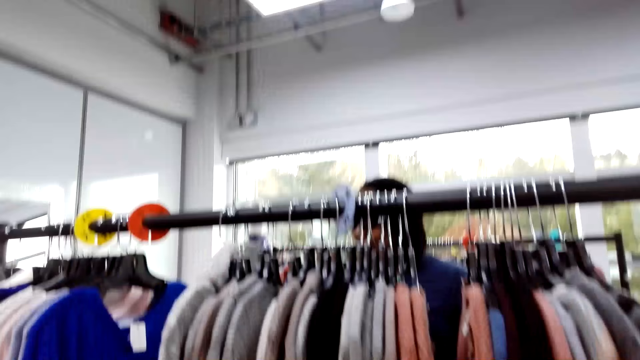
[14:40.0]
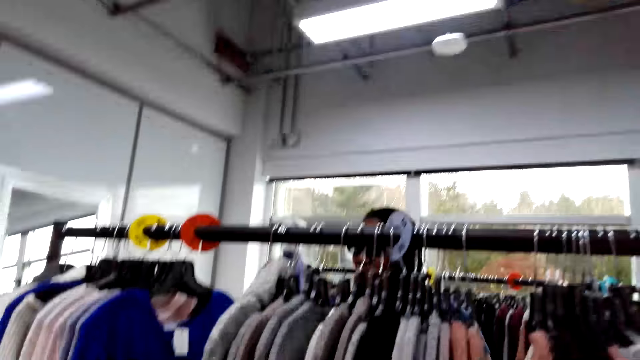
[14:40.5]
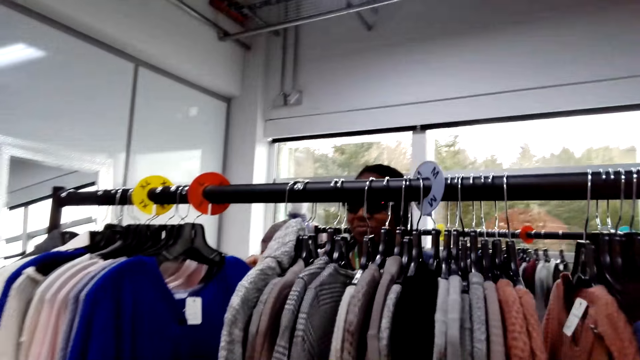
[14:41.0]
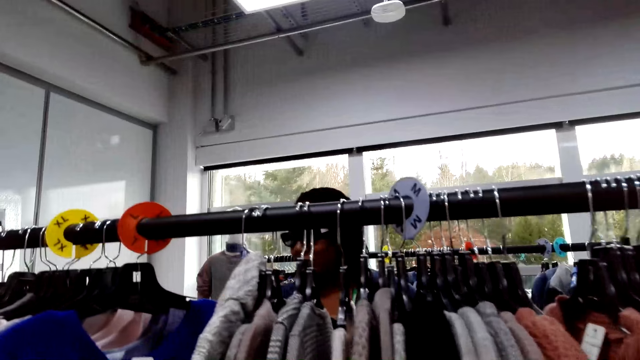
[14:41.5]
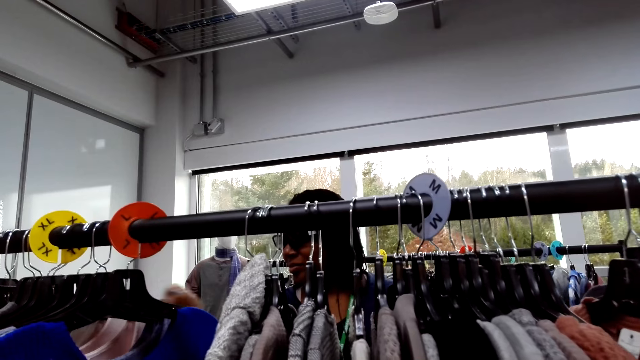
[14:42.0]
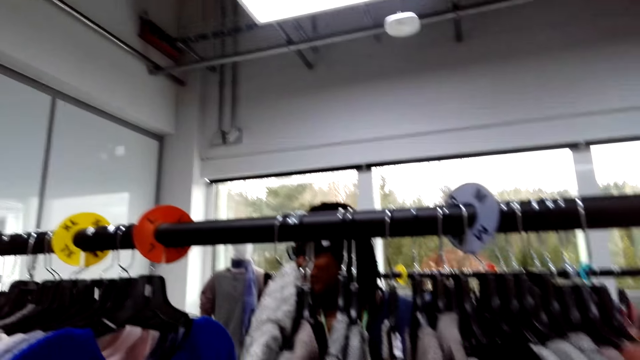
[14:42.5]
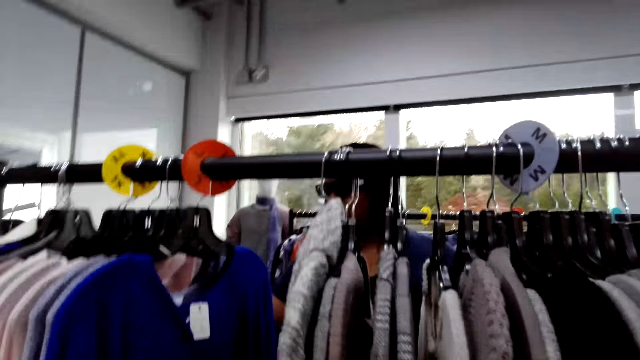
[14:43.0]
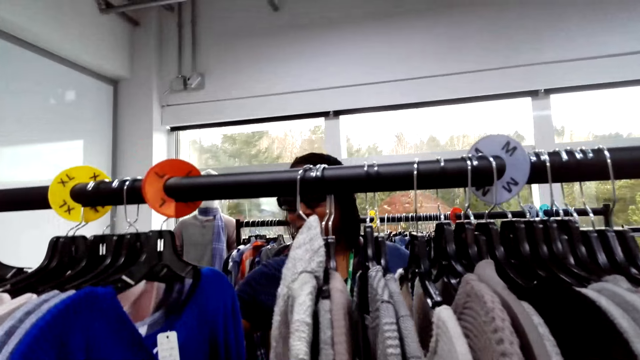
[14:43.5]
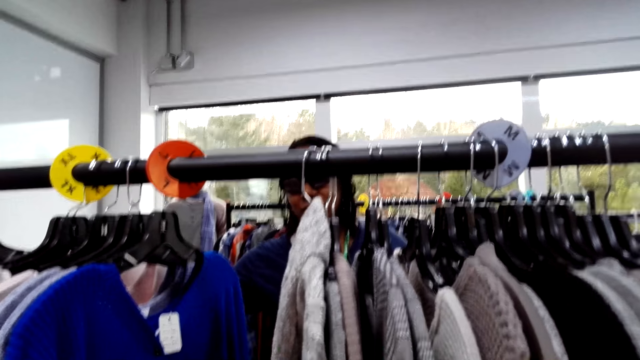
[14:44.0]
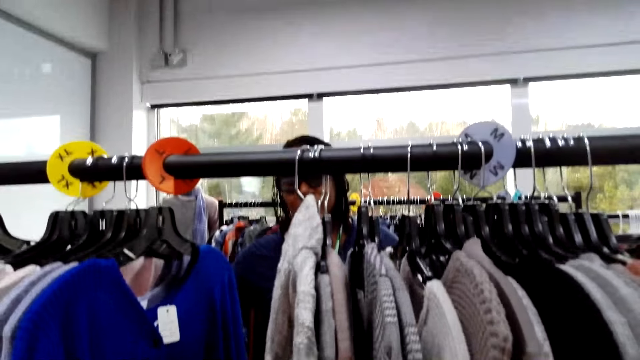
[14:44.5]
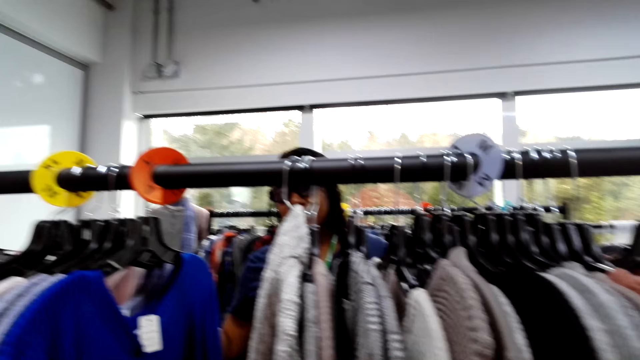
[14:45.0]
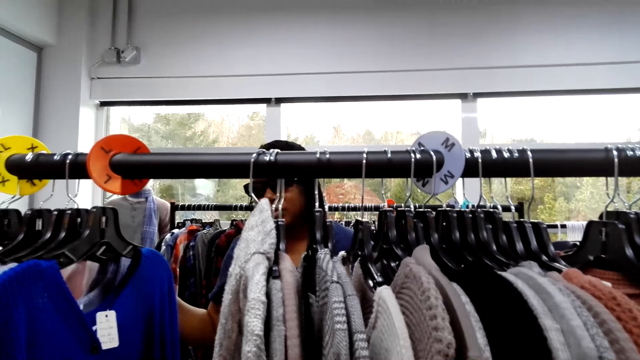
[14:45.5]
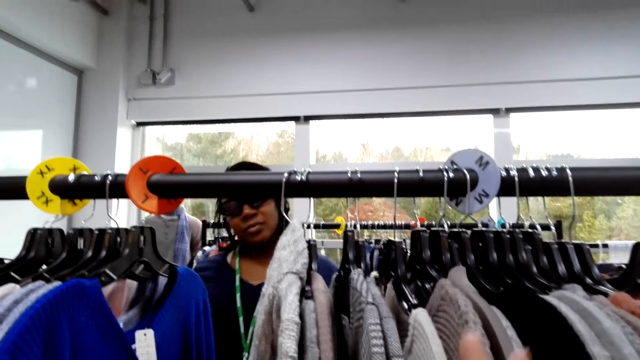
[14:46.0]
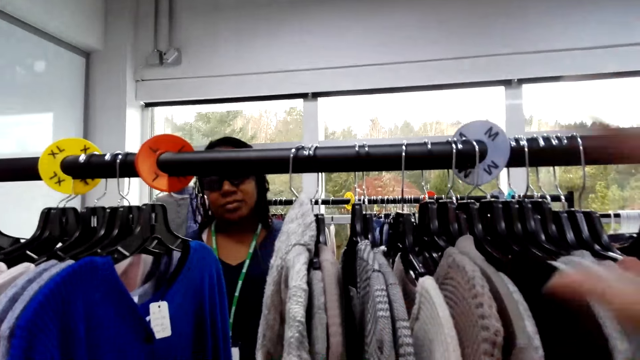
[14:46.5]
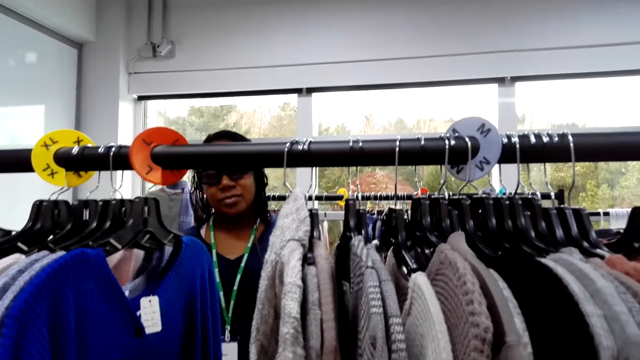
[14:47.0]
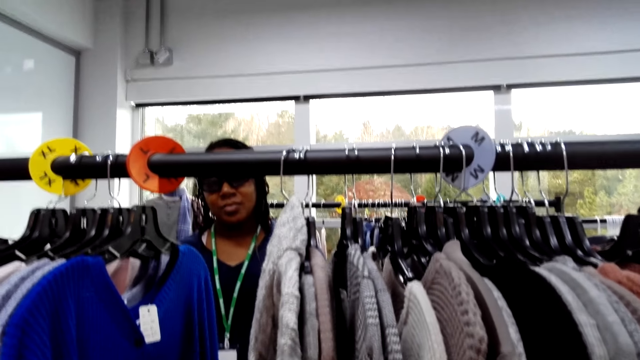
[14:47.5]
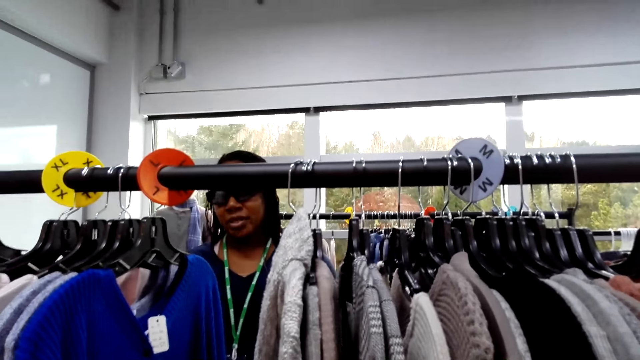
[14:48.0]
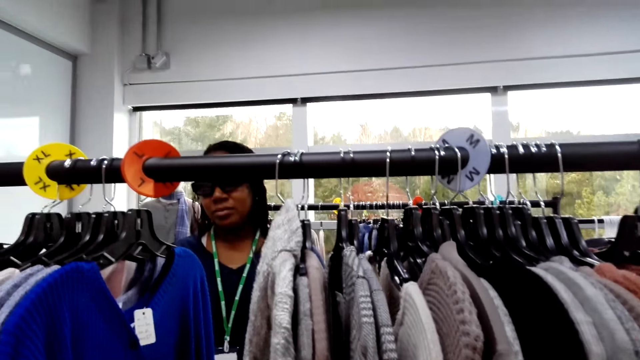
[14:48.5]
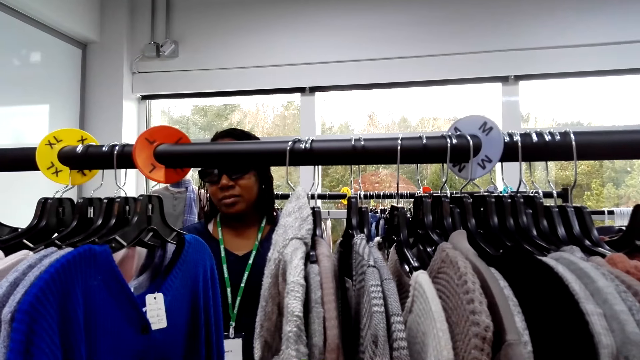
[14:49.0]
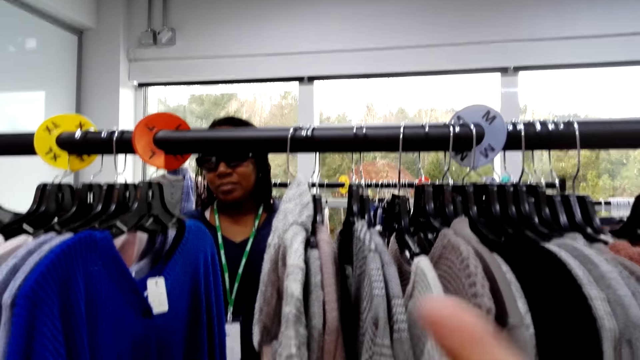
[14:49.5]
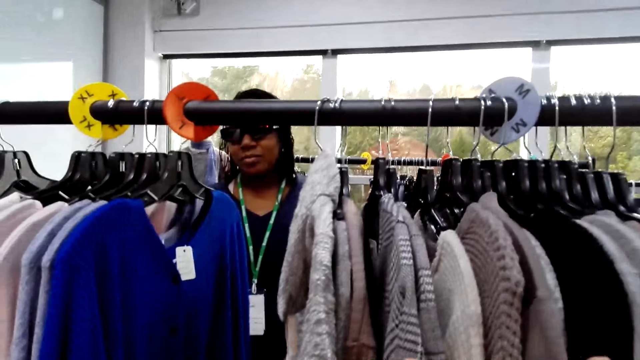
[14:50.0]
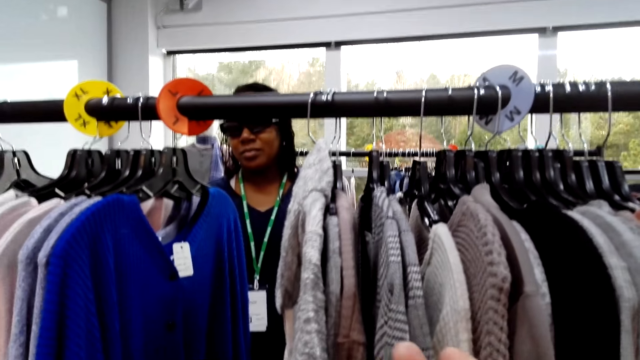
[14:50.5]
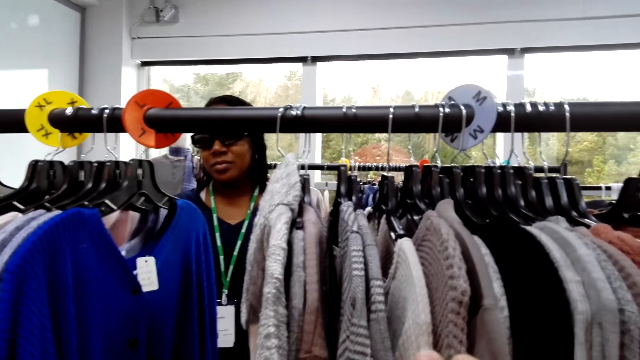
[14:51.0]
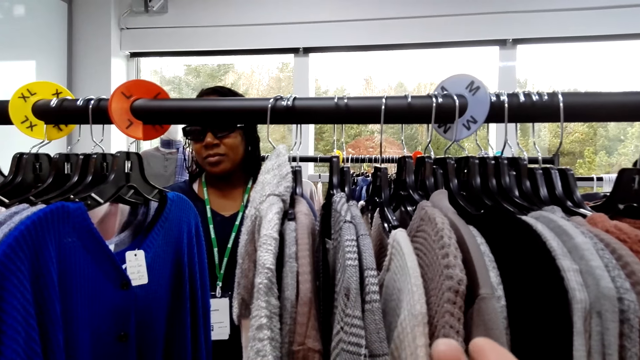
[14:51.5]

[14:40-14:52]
A woman moves a hand. The camera wearer looks around. They move a hand.

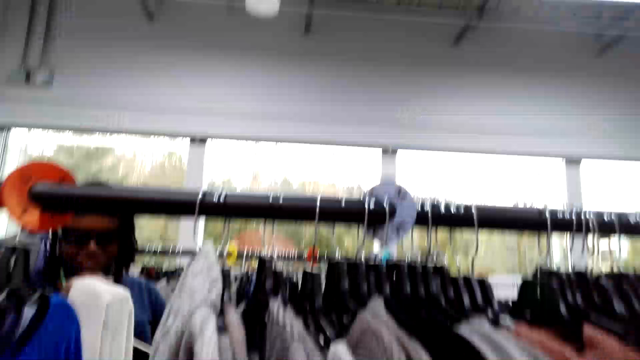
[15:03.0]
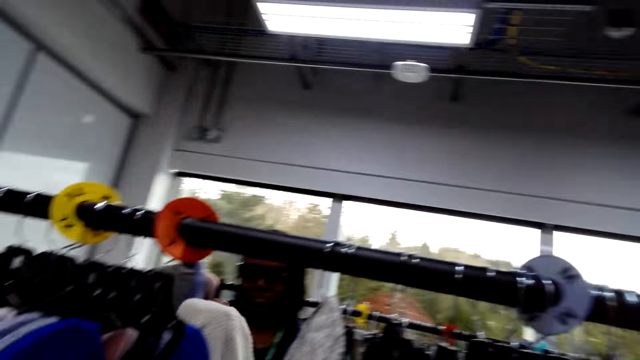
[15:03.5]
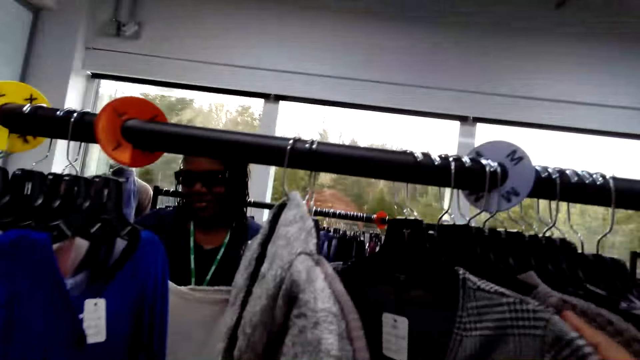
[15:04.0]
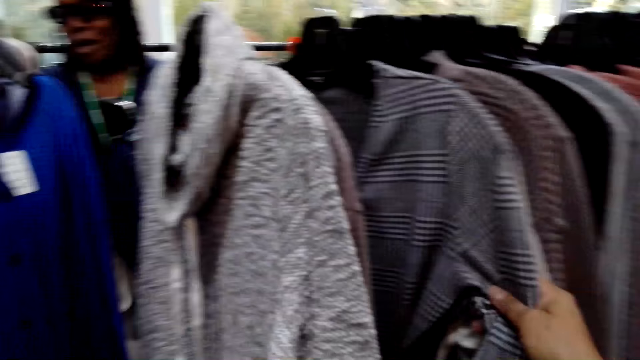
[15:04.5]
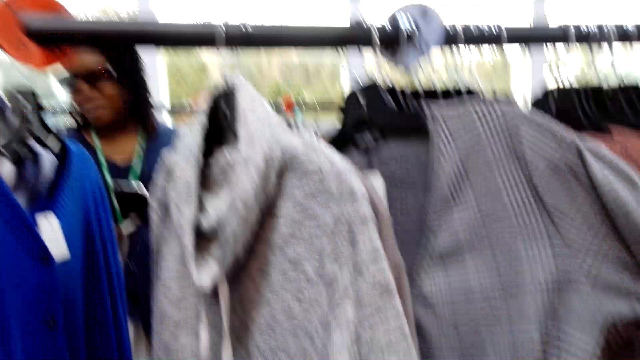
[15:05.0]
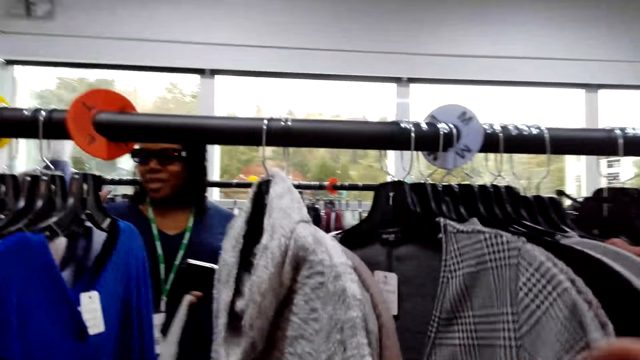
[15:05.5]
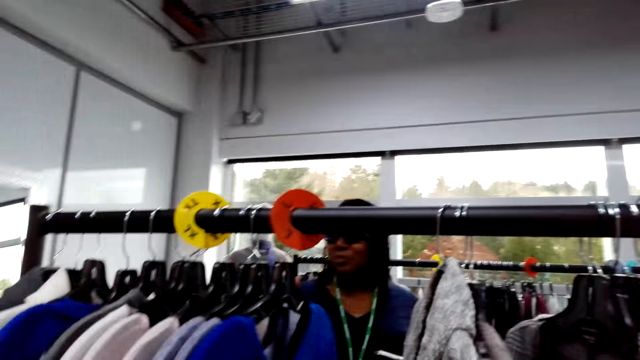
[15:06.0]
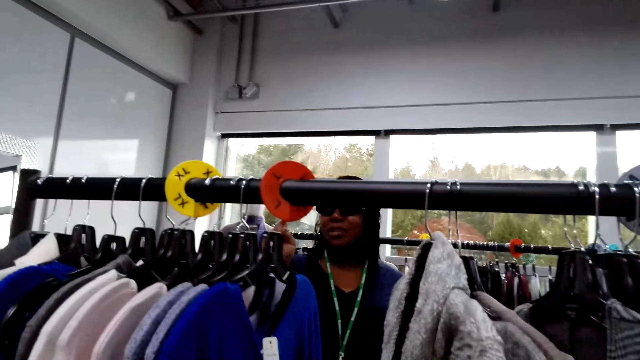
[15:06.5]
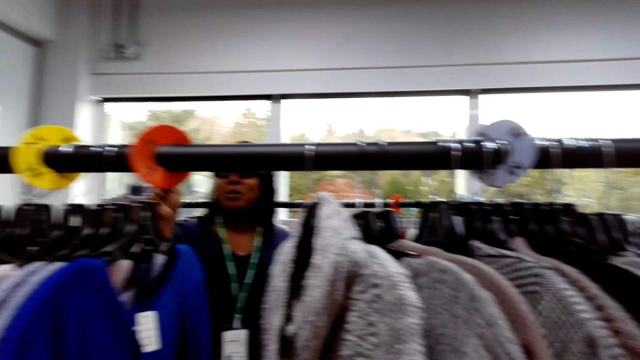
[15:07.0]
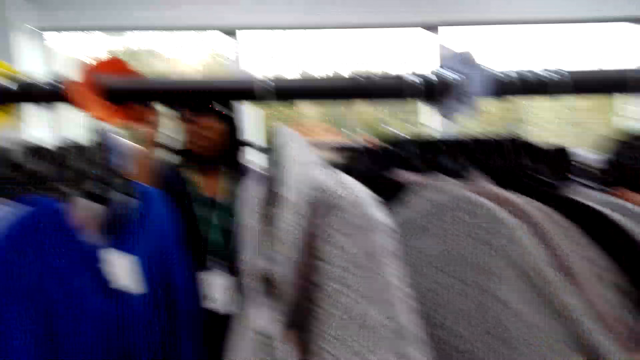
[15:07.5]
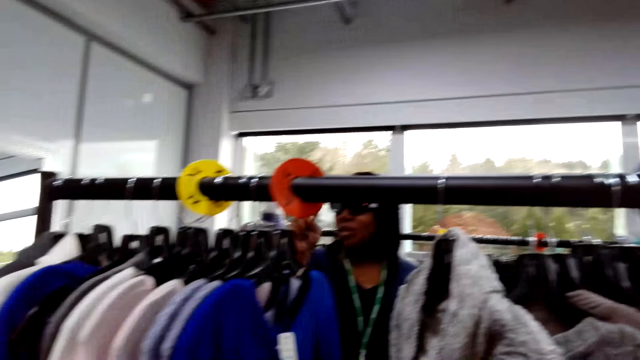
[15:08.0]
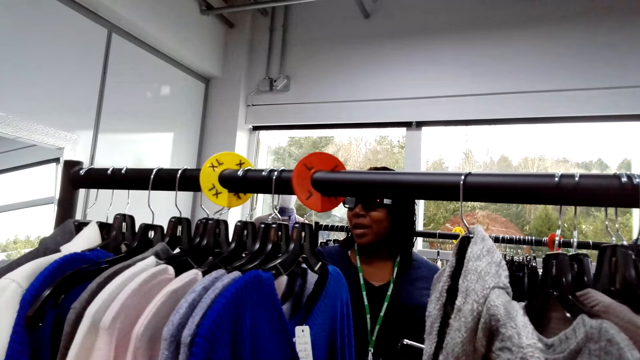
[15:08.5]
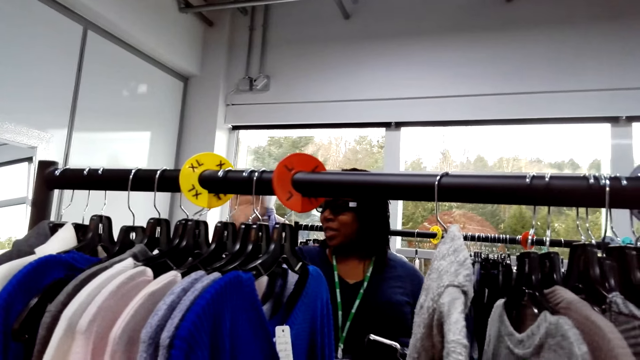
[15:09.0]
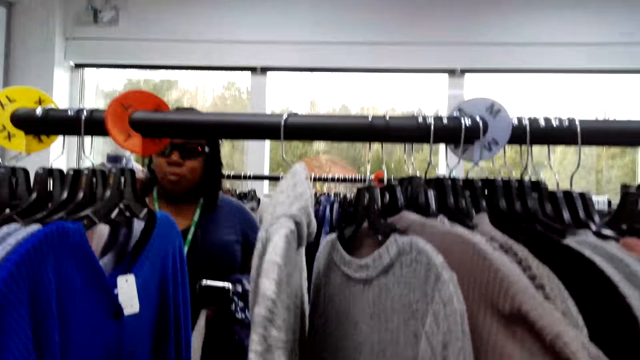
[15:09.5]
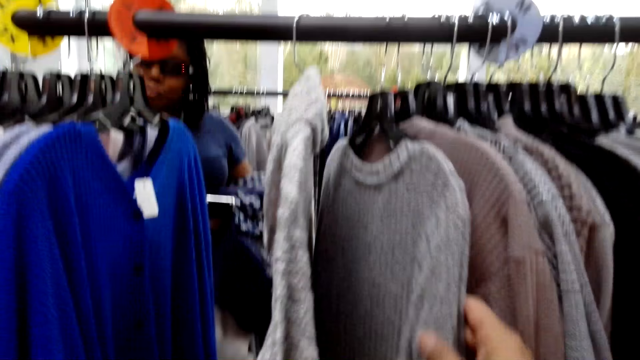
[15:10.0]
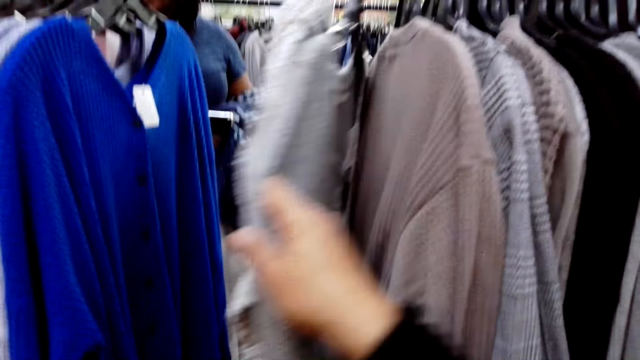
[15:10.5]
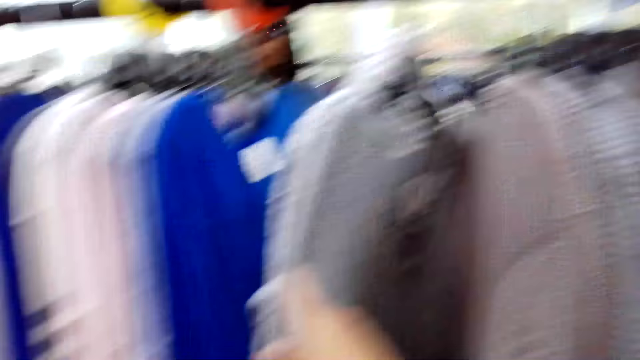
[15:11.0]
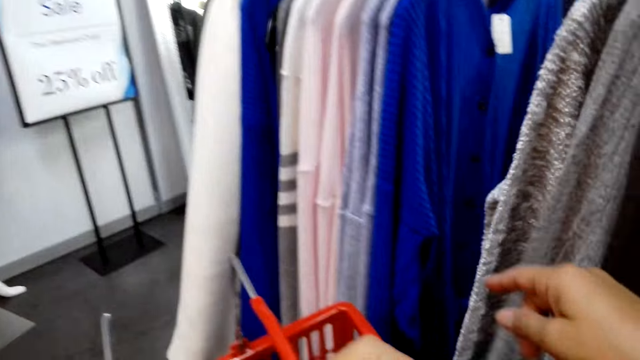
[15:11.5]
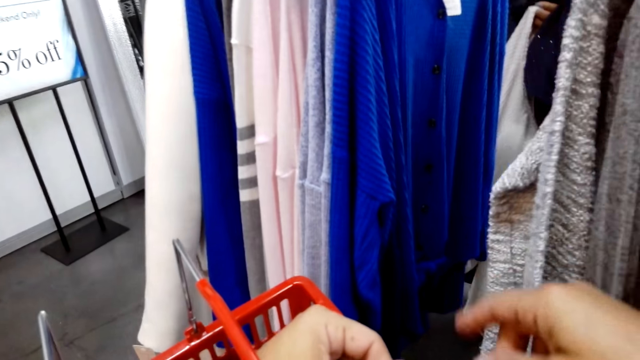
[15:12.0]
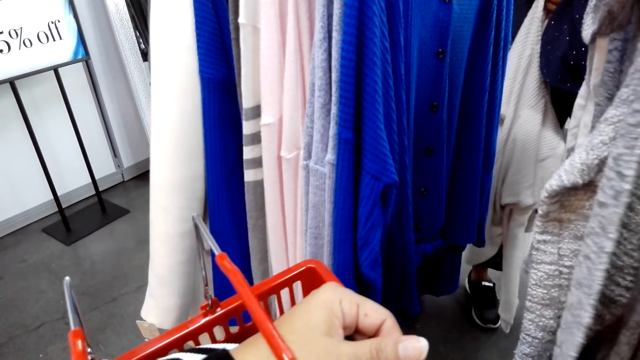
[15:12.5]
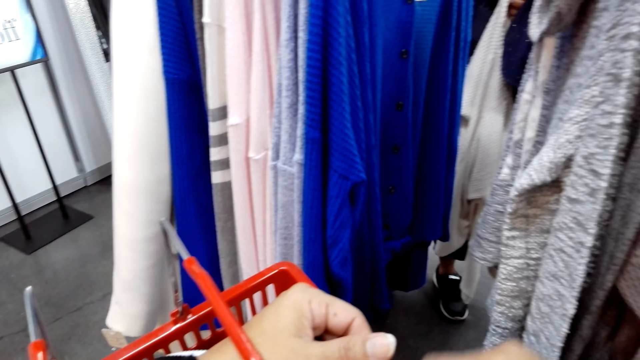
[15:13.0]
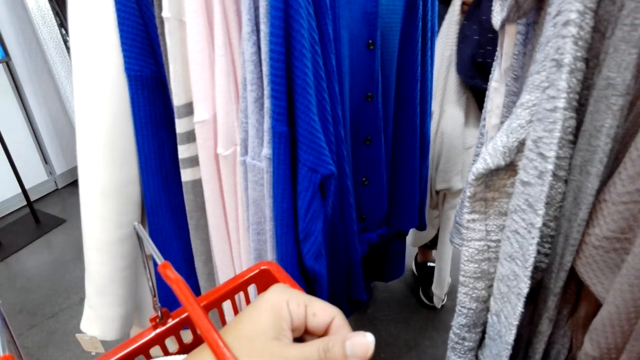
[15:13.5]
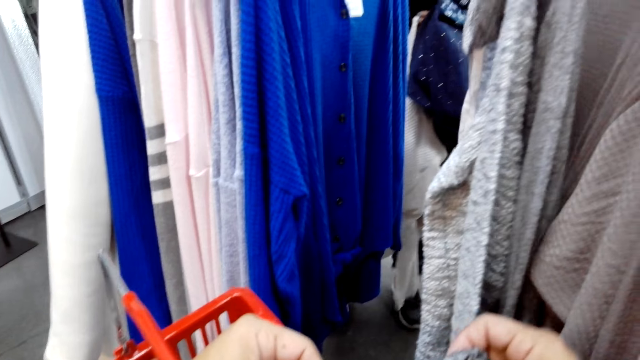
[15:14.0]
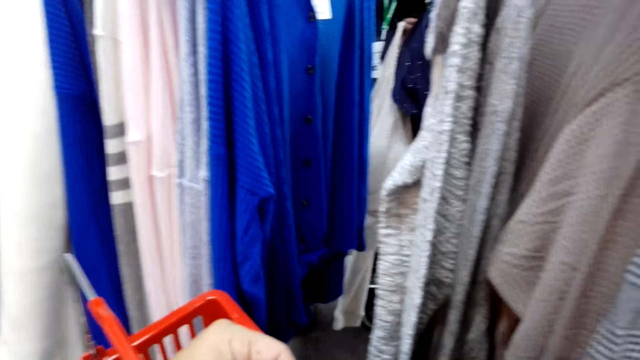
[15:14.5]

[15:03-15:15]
The camera wearer looks at the clothes on a hanger stand. They hold a cloth. They touch clothes on the line. They hold the cloth again. A woman moves a hand. The camera wearer moves the cloth. They hold a bucket.
